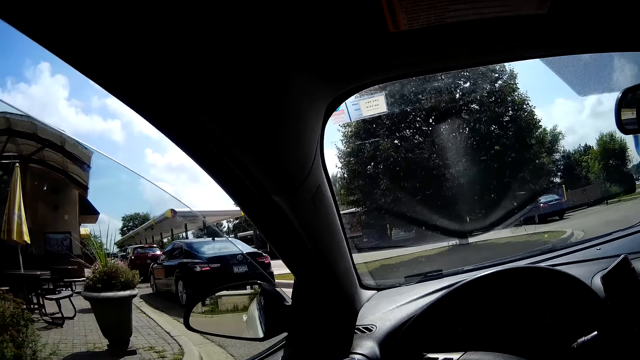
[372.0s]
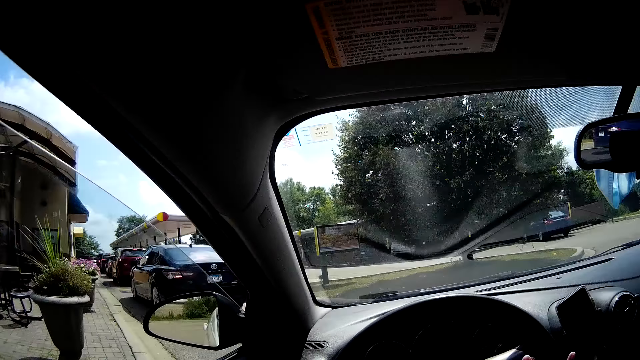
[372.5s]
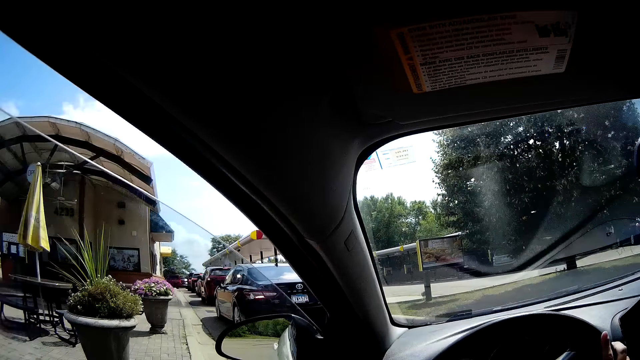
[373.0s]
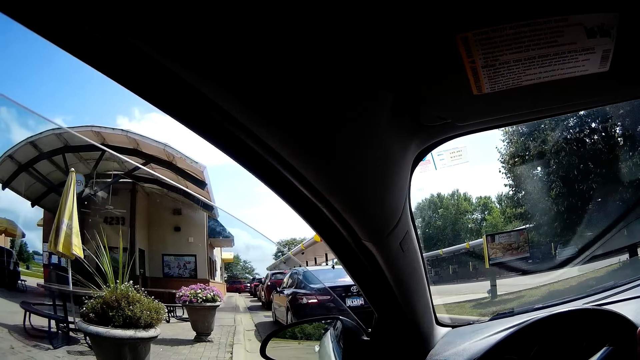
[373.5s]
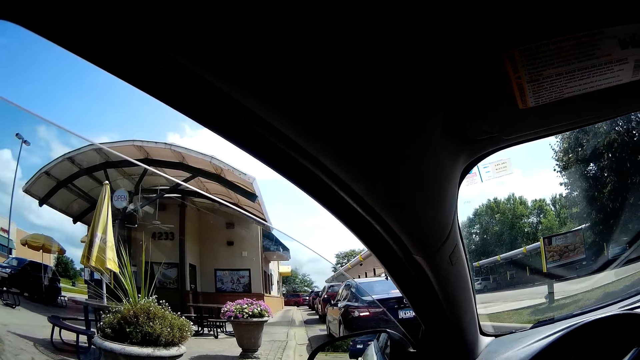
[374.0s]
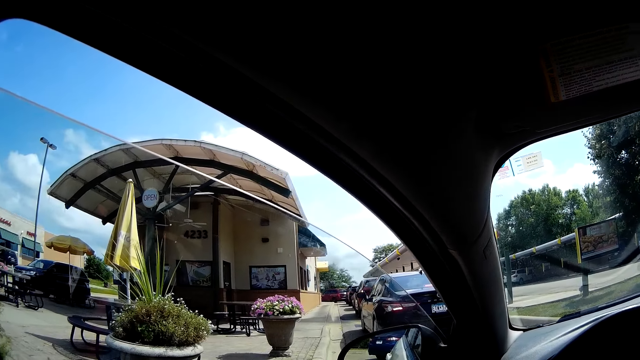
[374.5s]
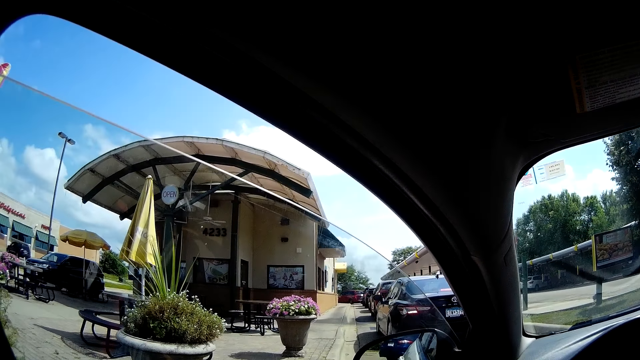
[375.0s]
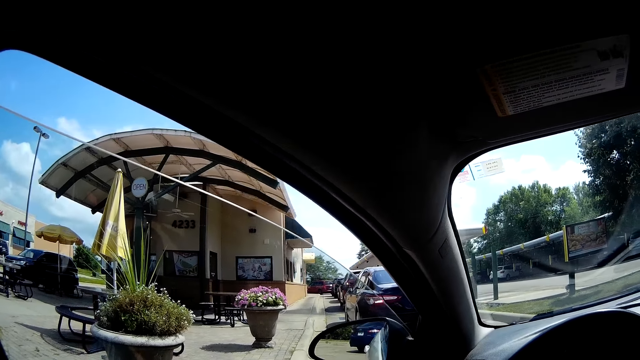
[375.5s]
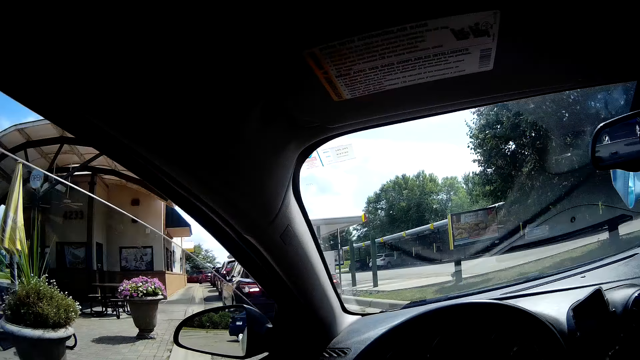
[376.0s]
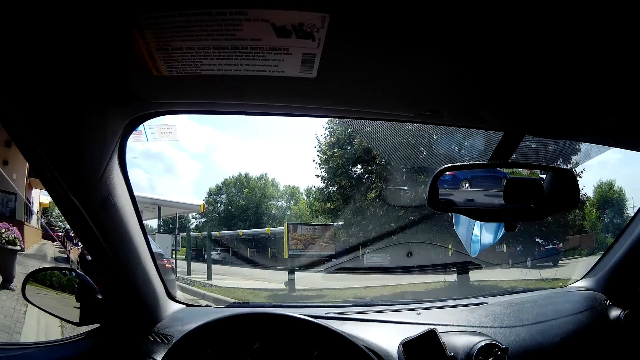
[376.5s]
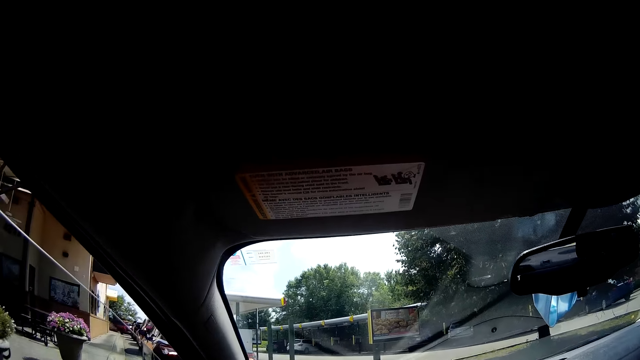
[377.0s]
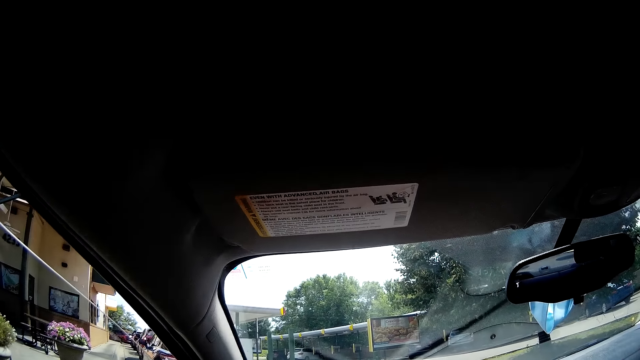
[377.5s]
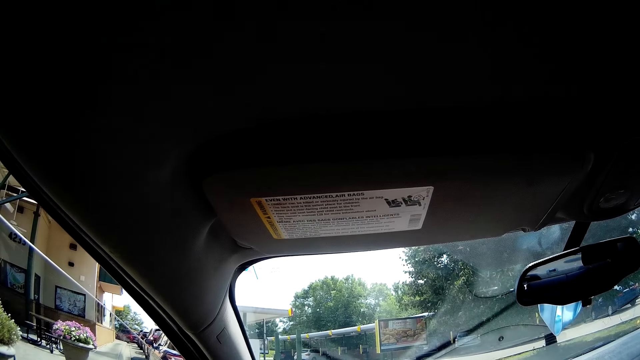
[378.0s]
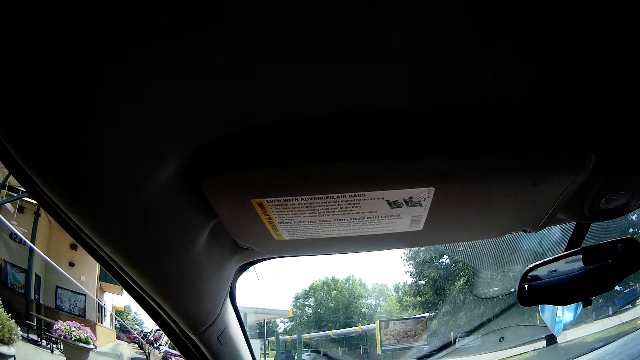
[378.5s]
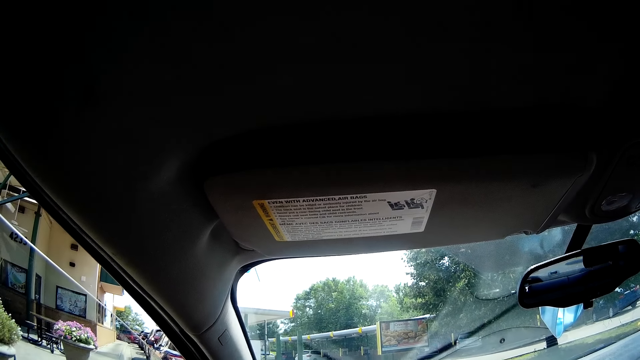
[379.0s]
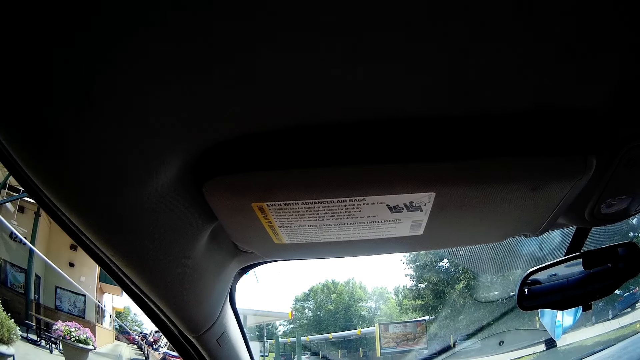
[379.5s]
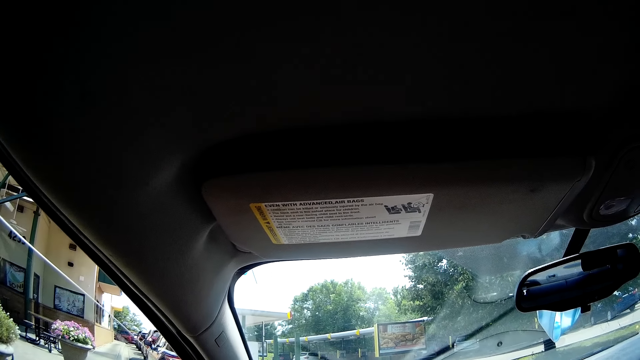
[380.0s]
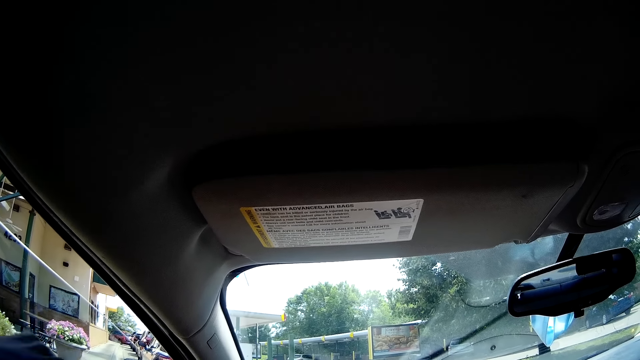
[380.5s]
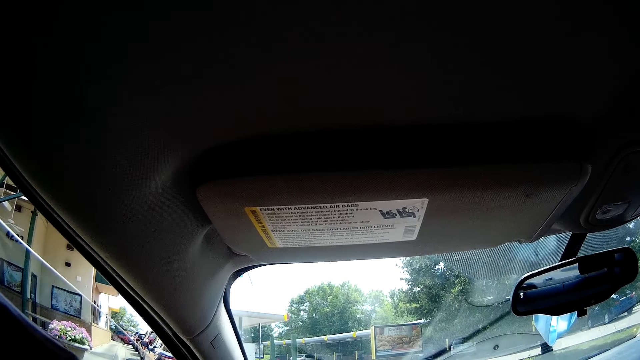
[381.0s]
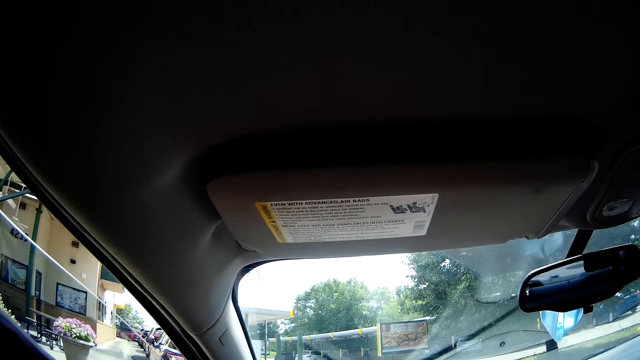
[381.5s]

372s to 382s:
The camera wearer stops behind the black car beside the restaurant. They stare outside the car.

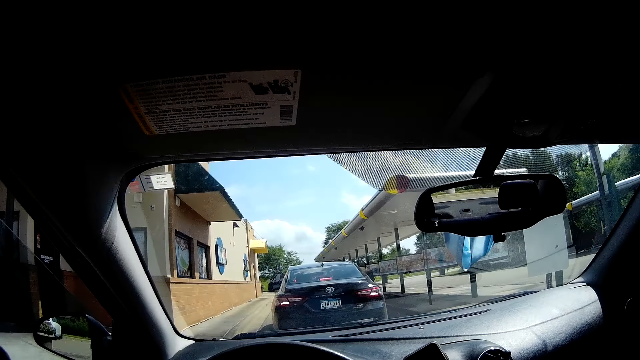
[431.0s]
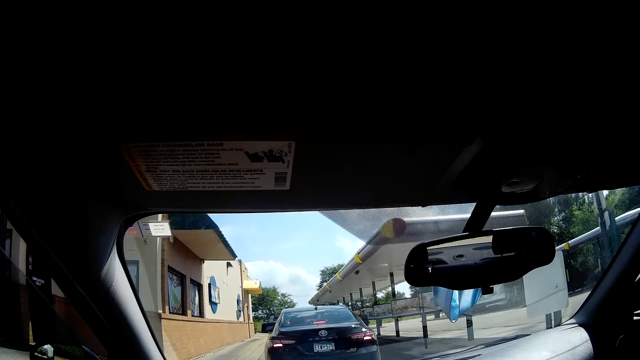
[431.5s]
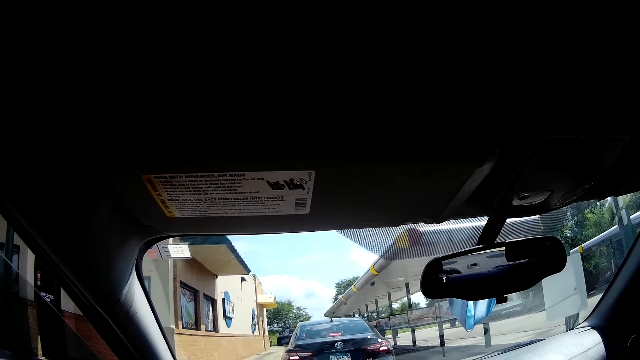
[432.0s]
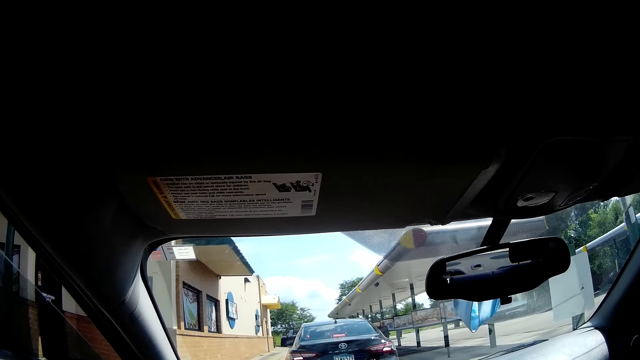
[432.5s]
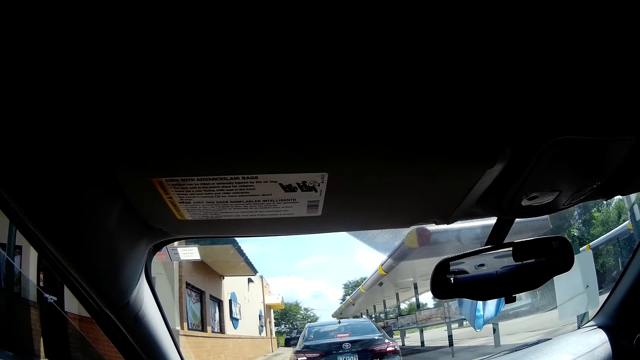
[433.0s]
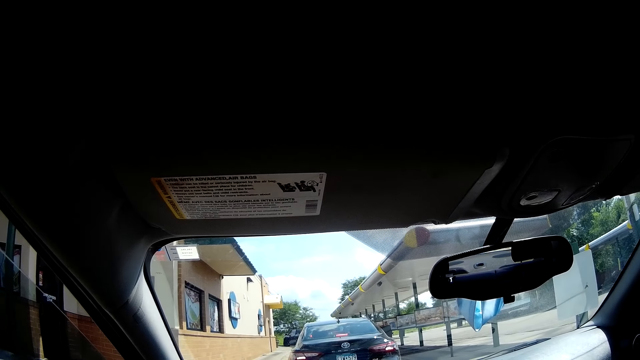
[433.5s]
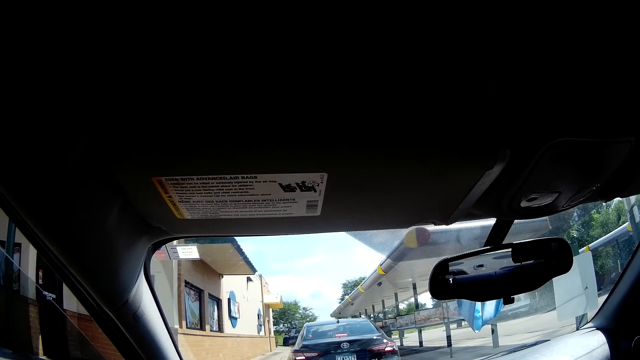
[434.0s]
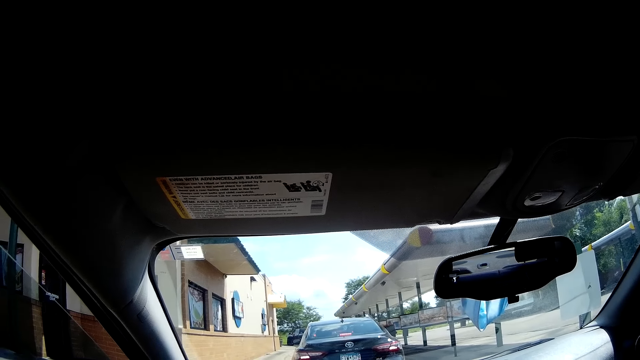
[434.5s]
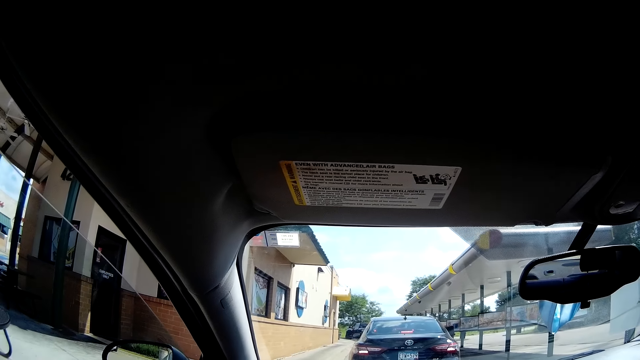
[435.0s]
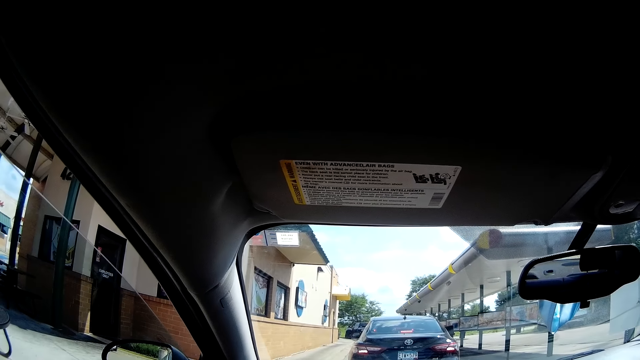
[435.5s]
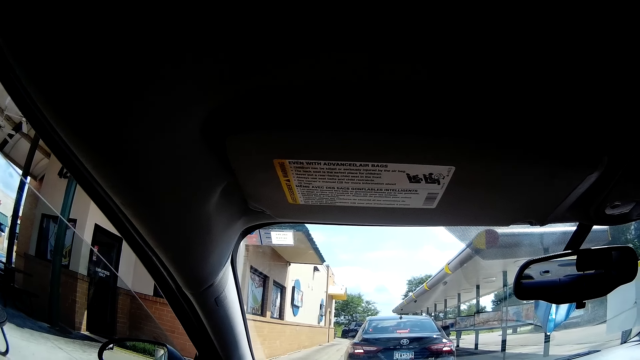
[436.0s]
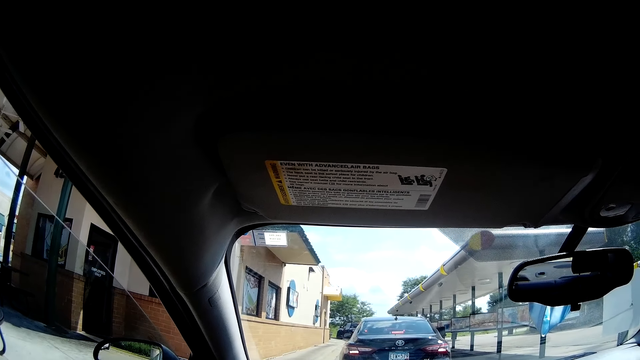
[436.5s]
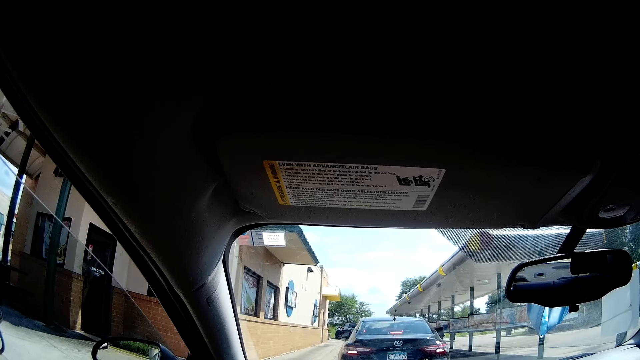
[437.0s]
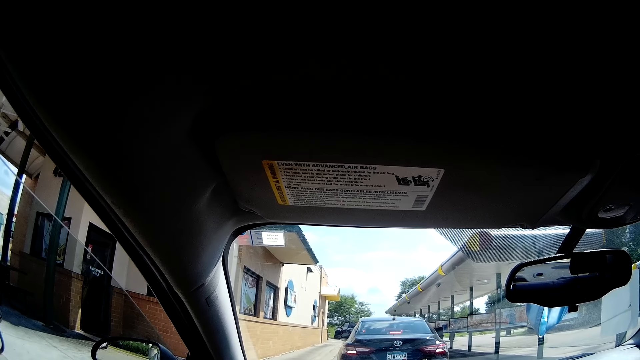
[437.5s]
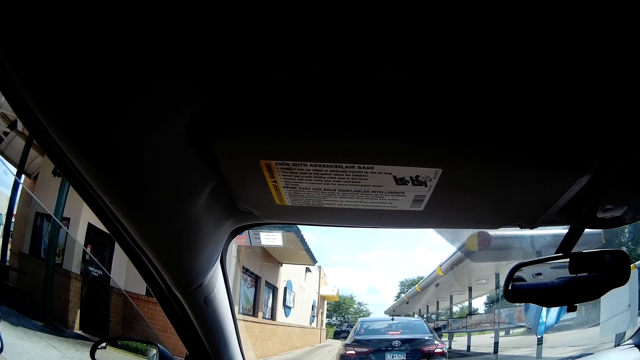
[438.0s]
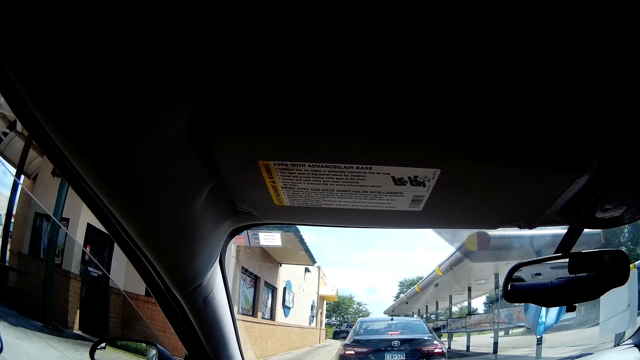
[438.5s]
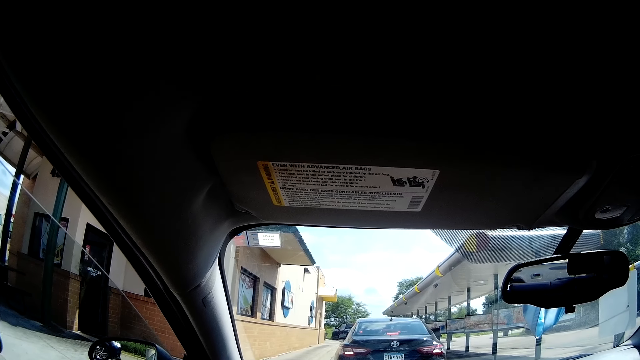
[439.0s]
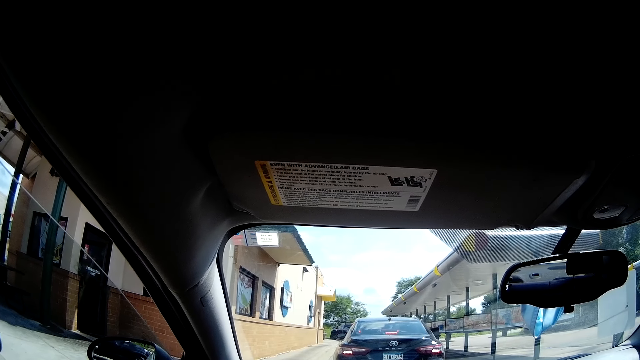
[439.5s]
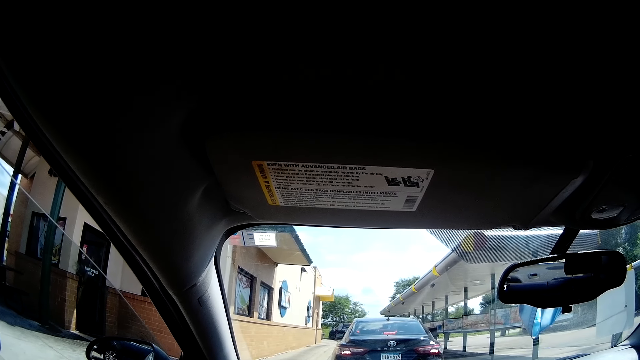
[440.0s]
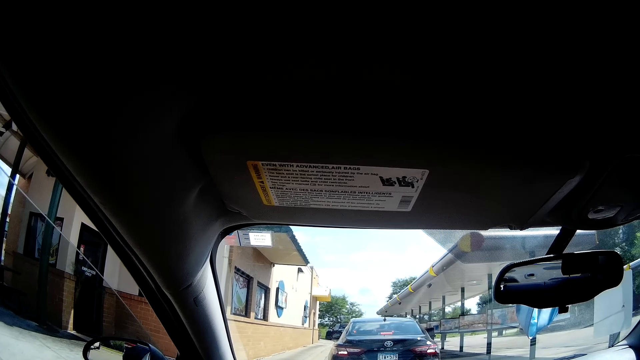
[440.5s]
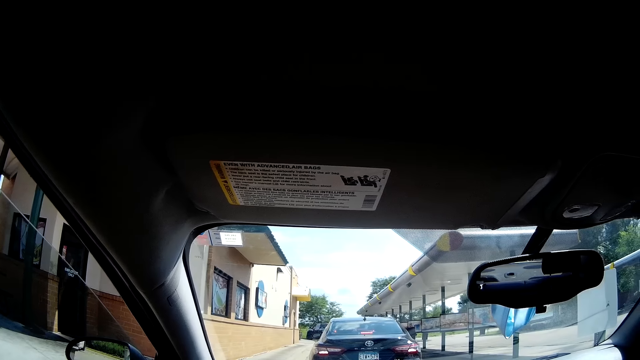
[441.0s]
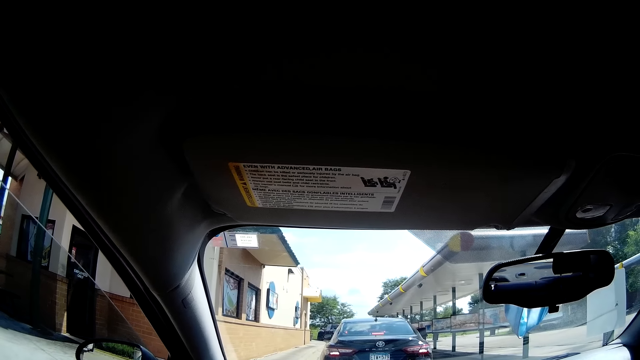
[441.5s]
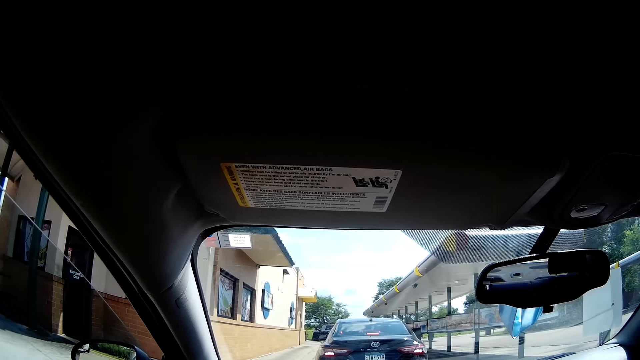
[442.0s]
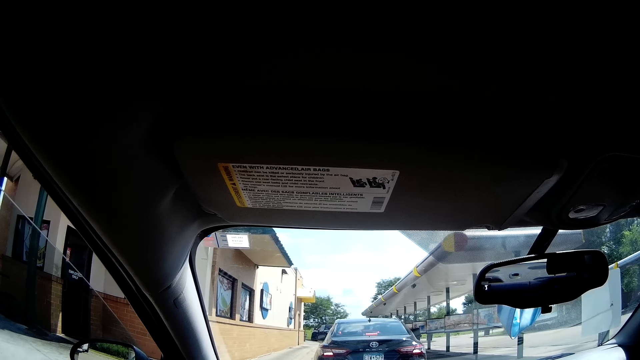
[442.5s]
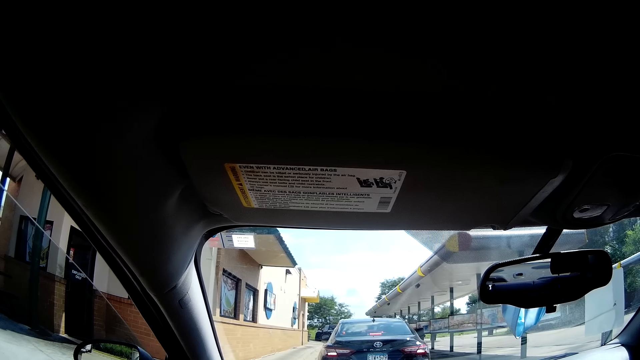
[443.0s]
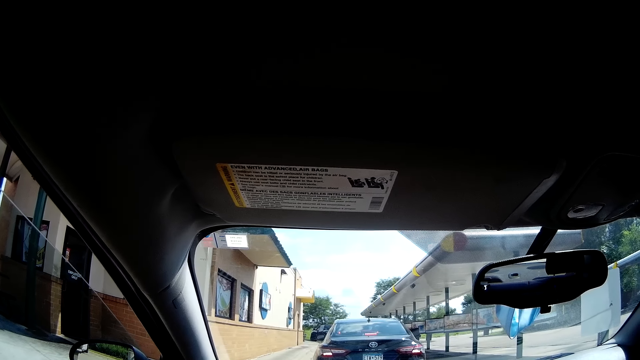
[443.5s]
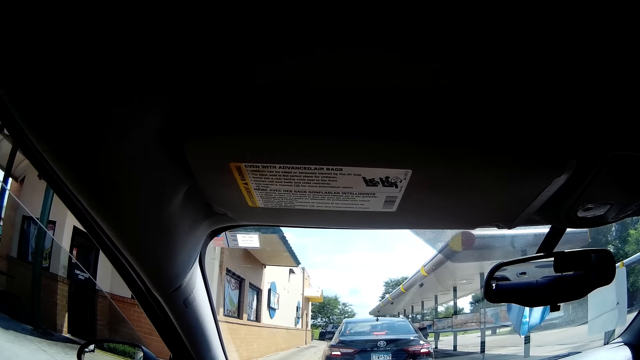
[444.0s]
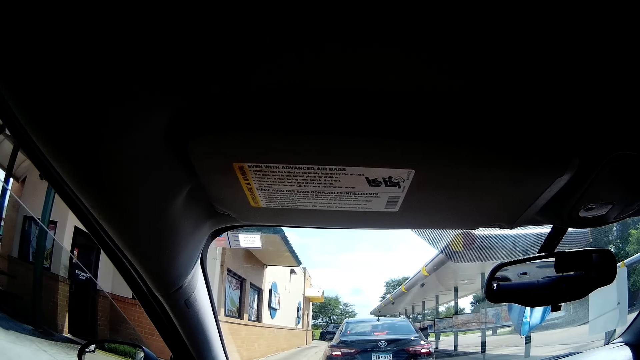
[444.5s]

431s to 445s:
The camera wearer stops behind the black car beside the restaurant. They stare outside the car.
